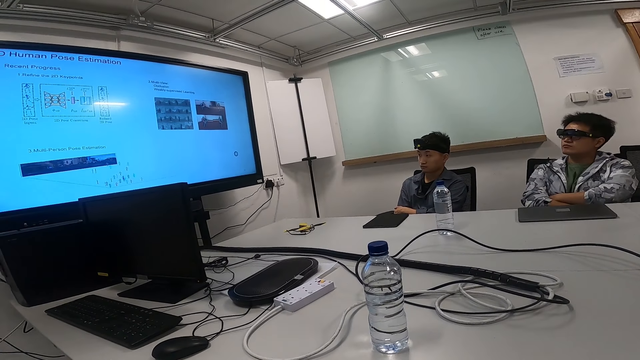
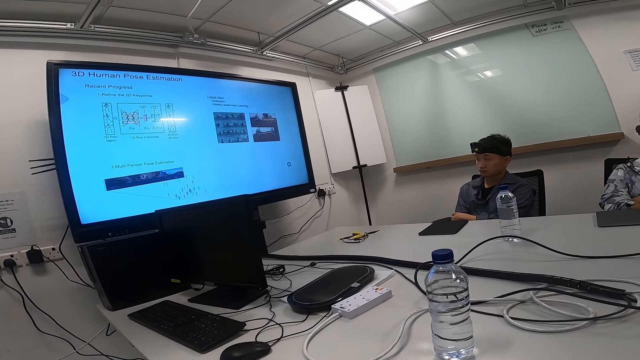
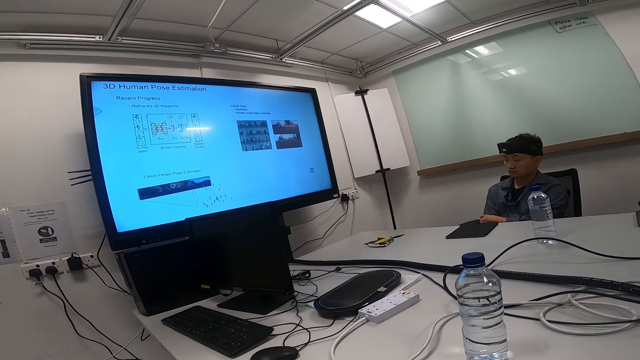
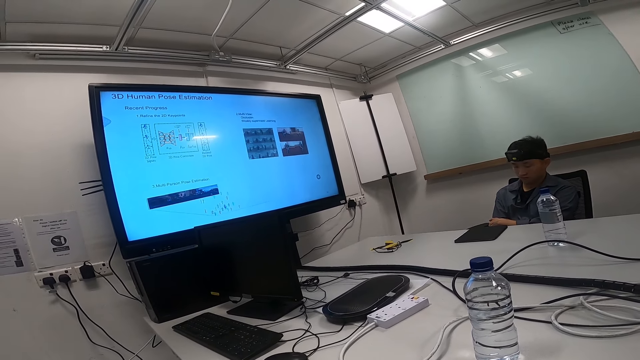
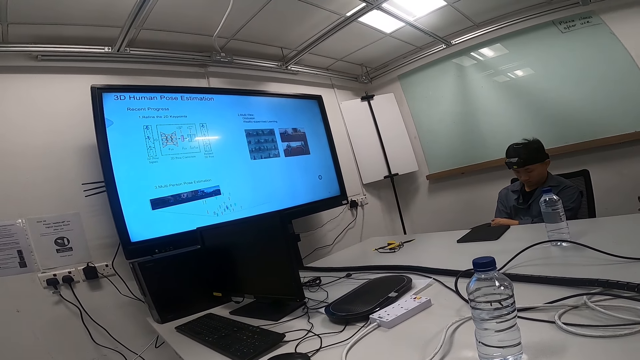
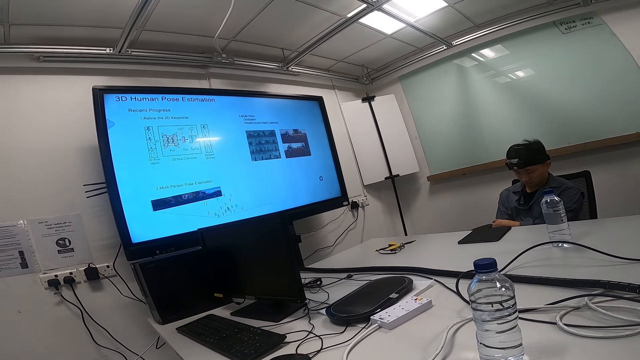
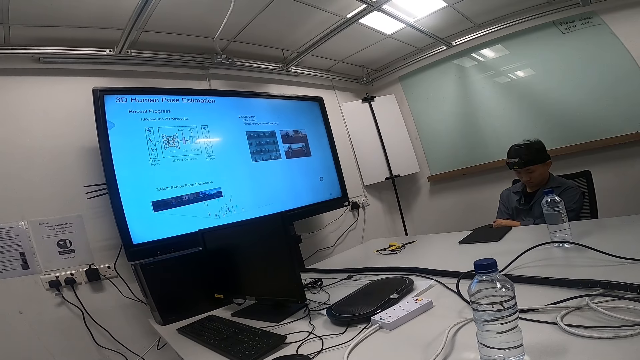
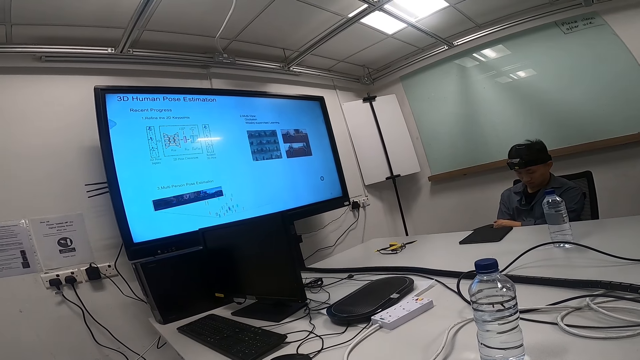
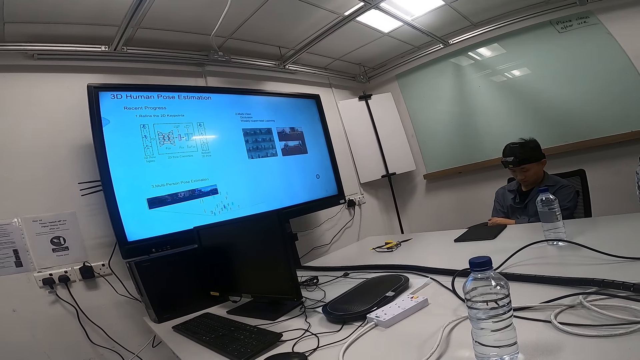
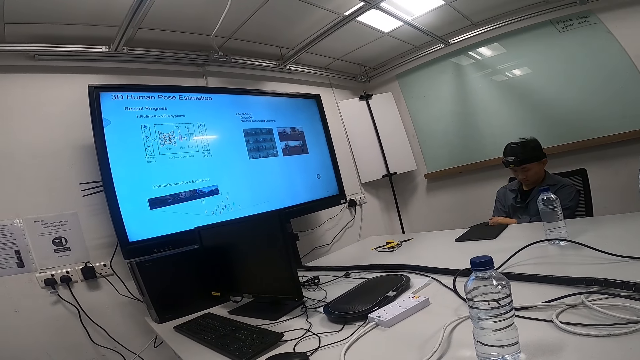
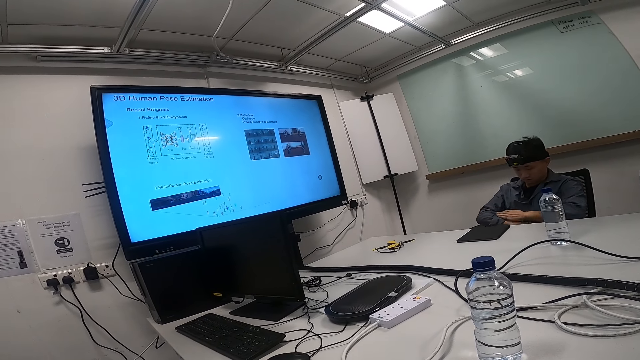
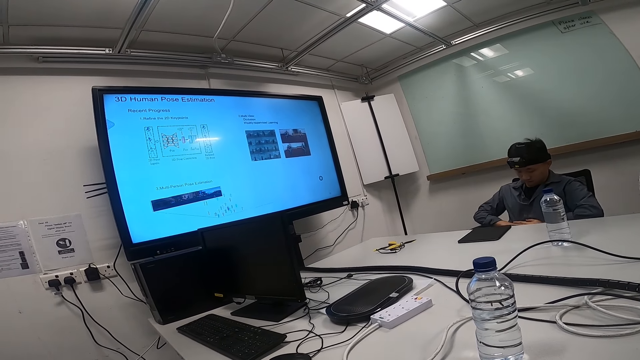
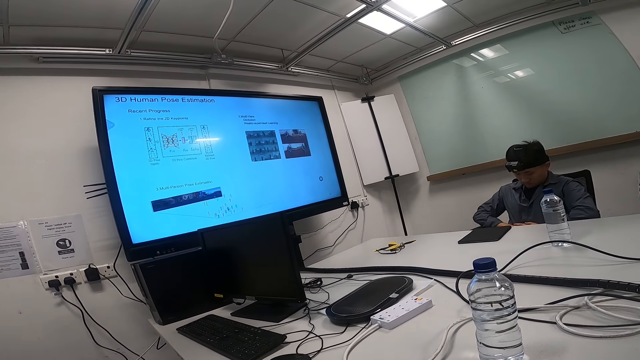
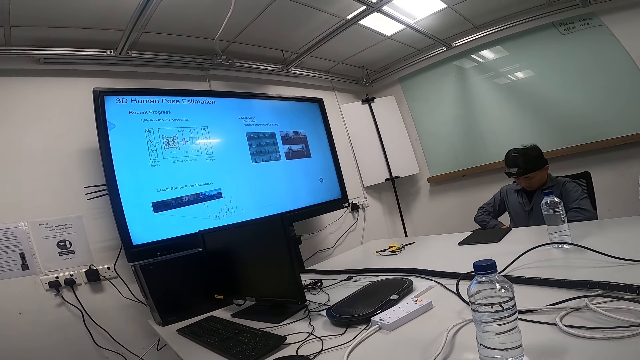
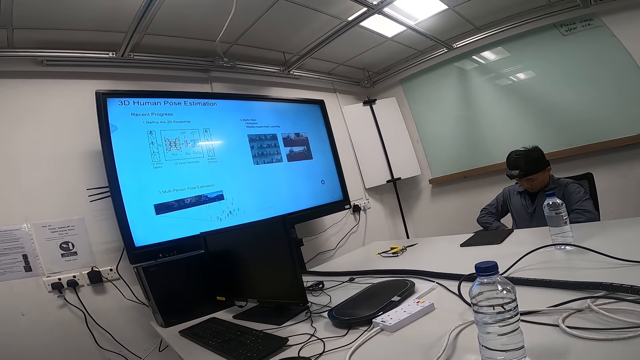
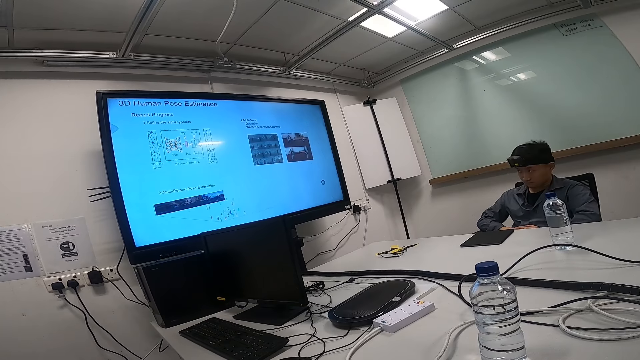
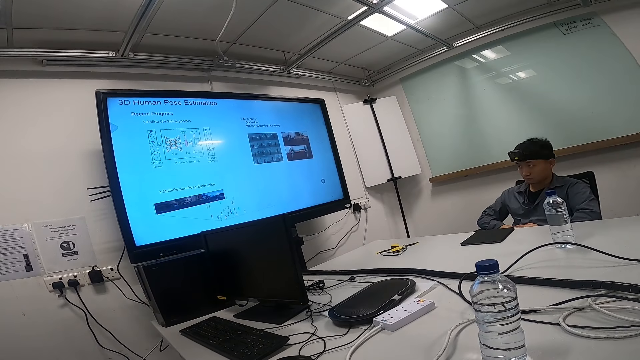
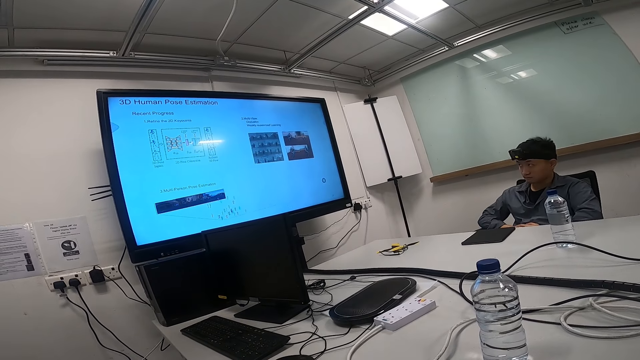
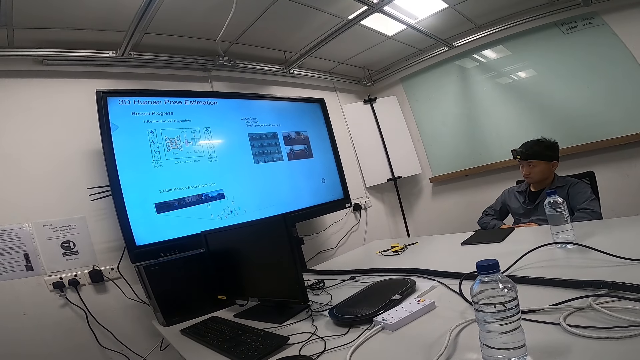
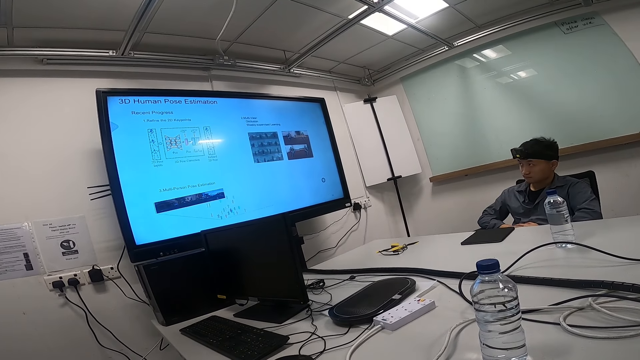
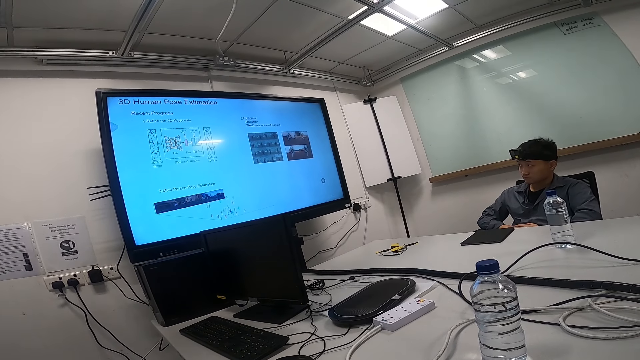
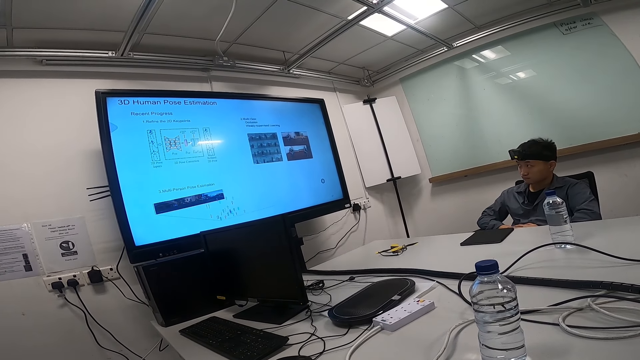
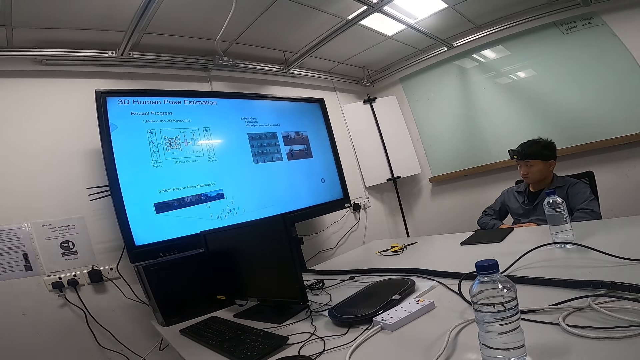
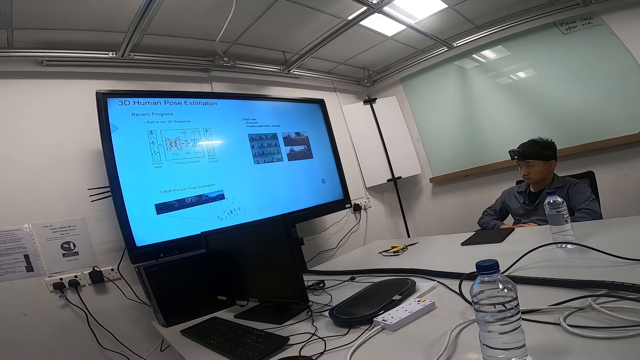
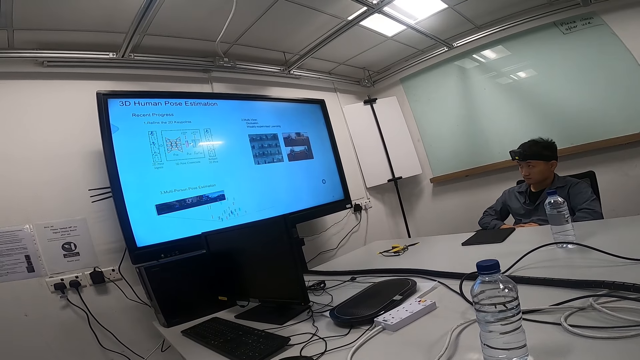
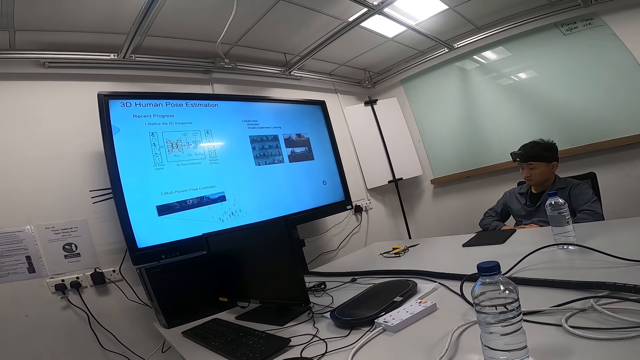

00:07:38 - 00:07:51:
A person looks down. The person stretches his hands. The person looks at the screen.

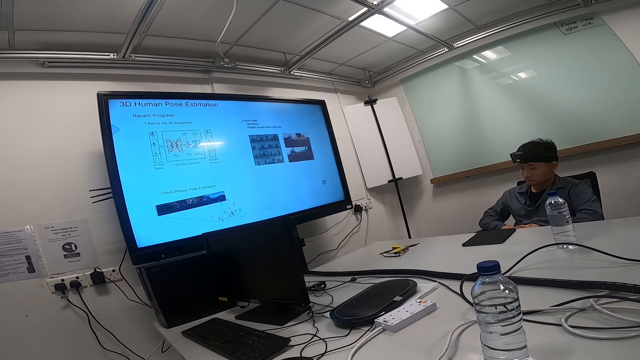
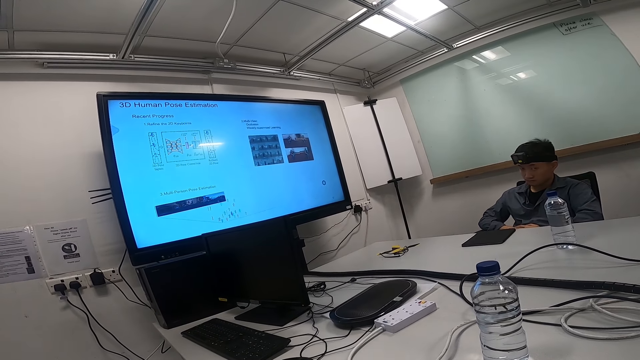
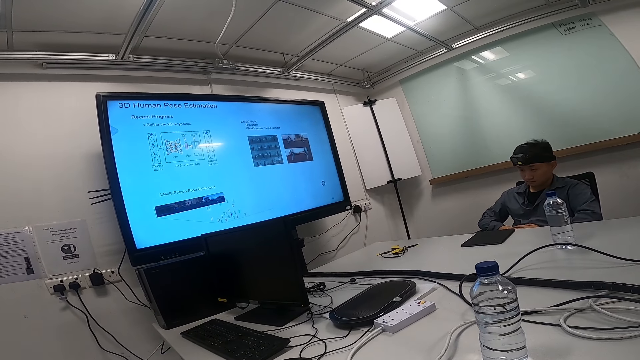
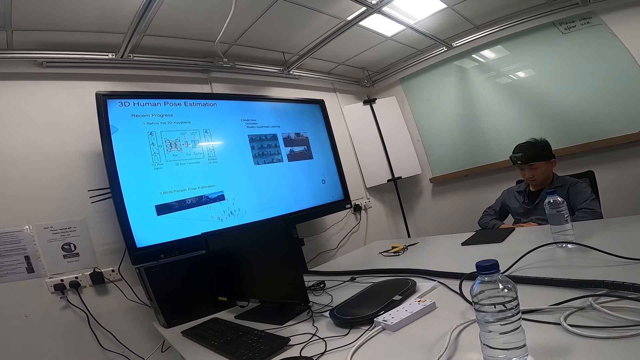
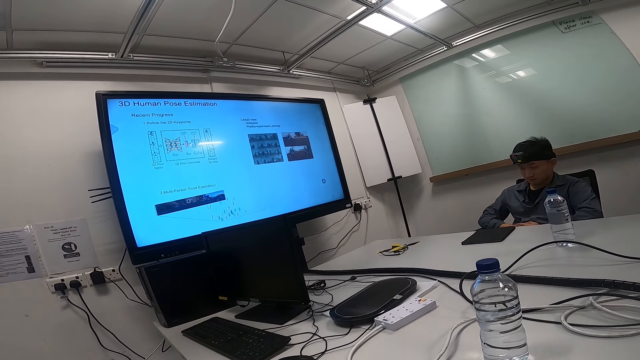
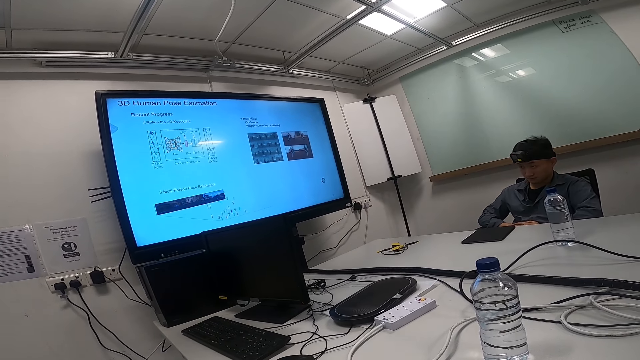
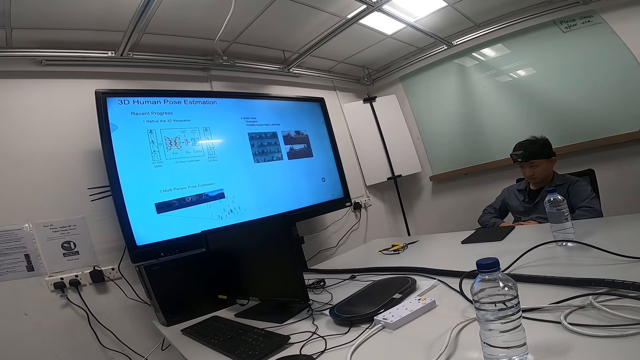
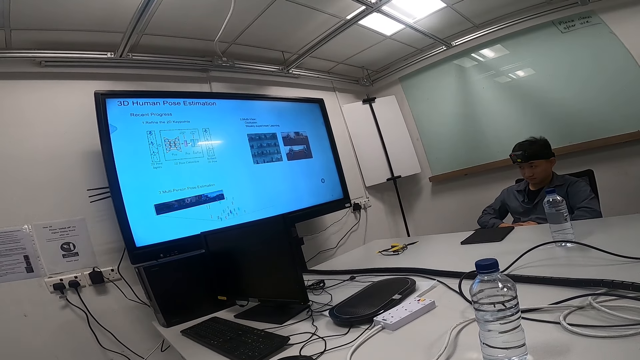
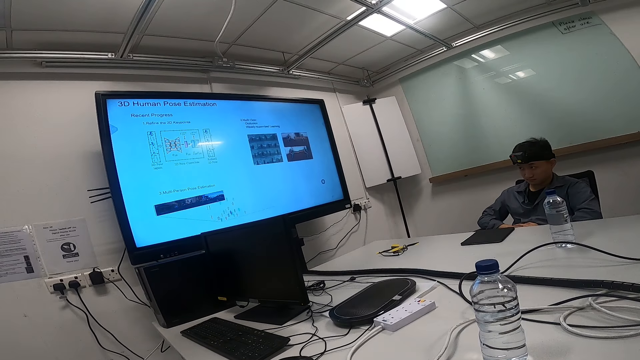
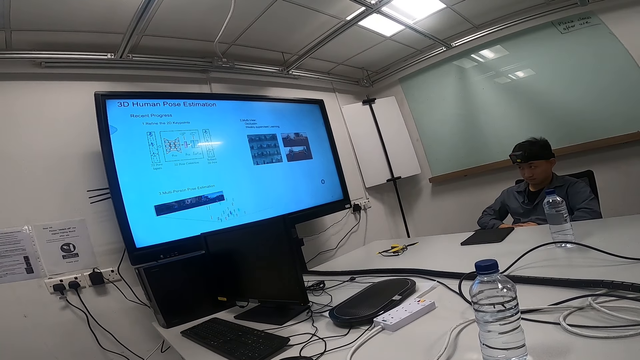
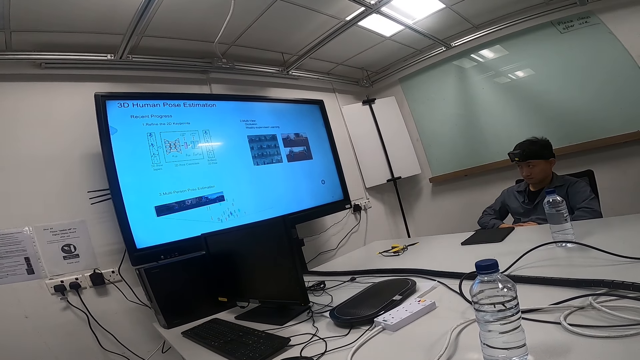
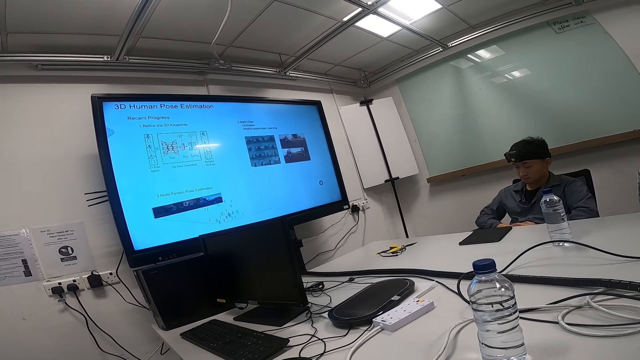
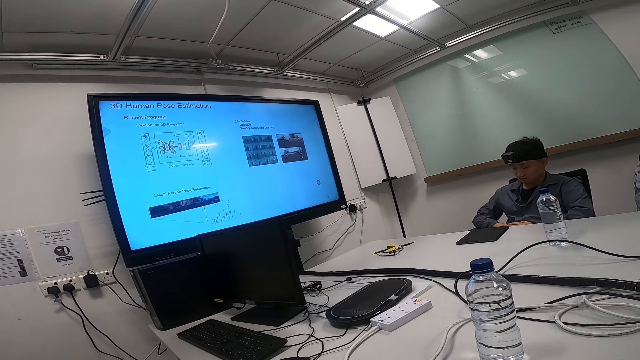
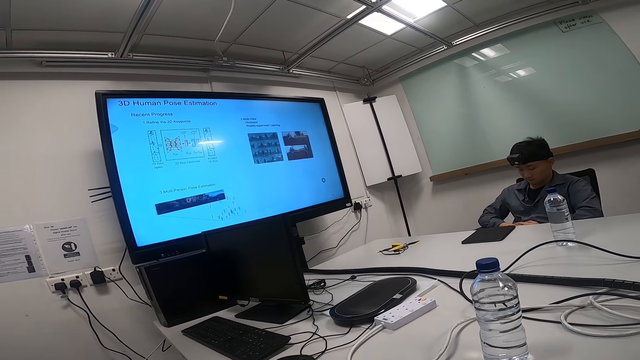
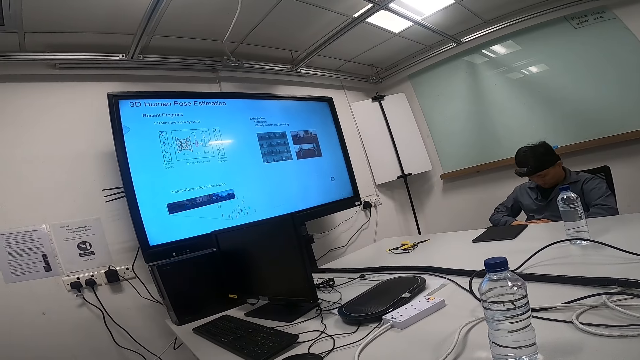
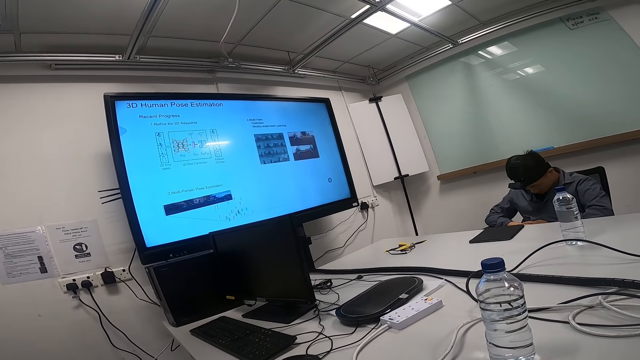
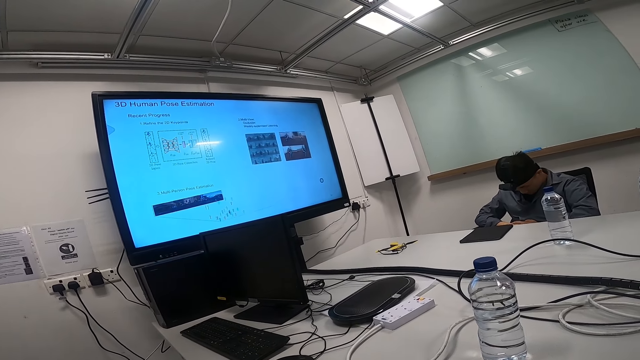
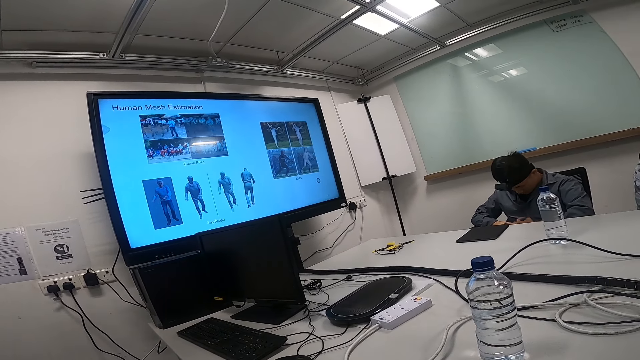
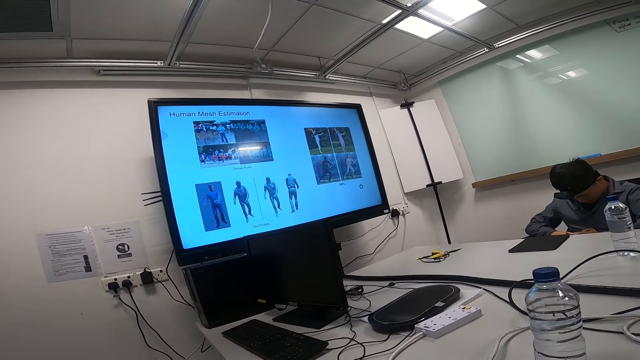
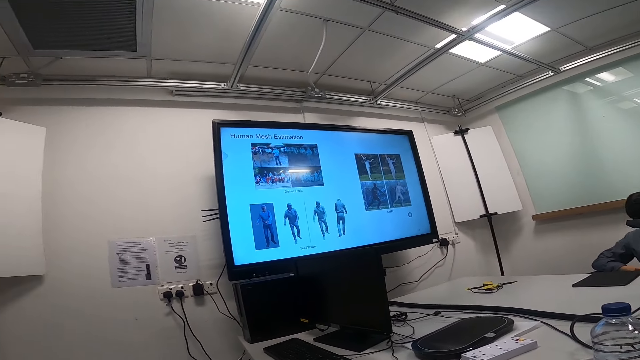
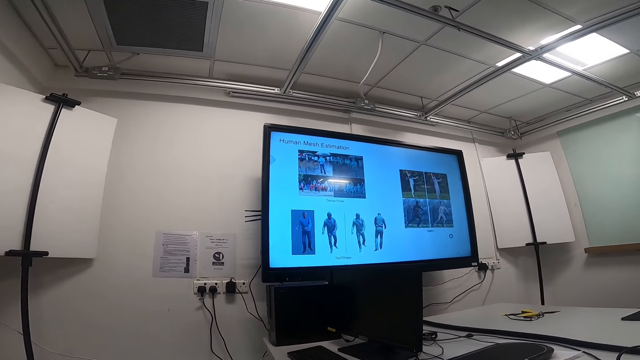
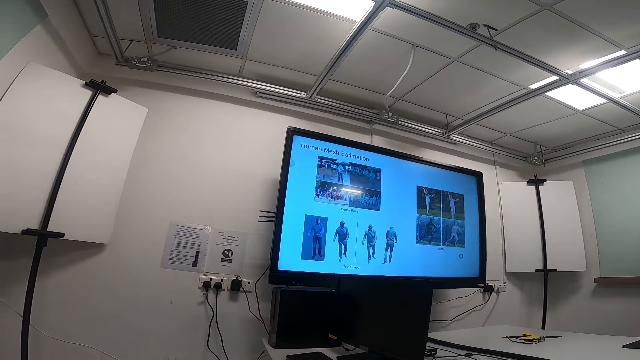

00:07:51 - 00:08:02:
A person looks down.
